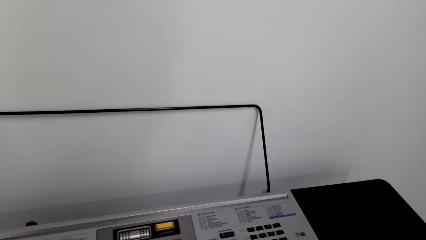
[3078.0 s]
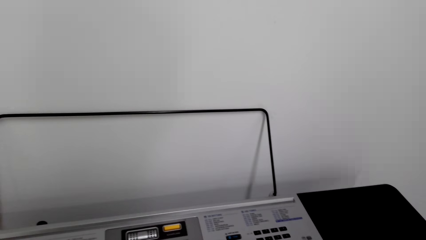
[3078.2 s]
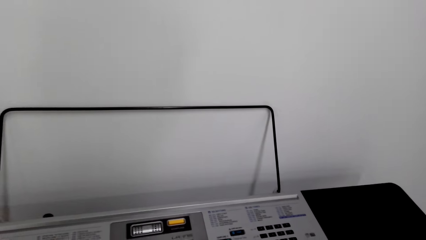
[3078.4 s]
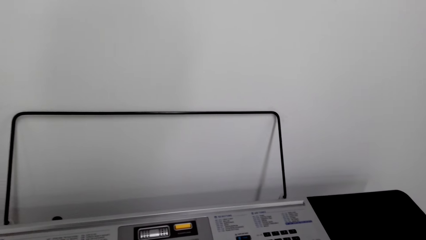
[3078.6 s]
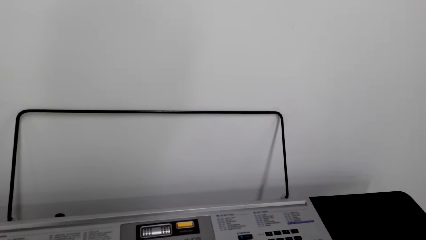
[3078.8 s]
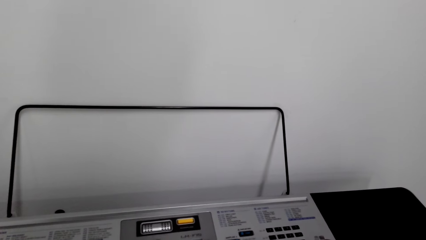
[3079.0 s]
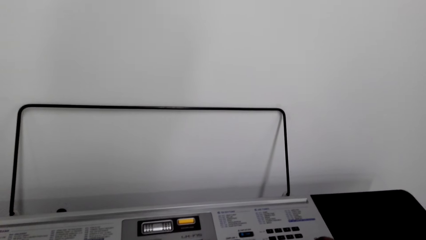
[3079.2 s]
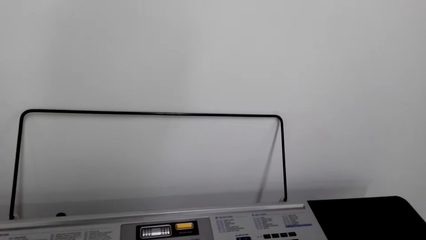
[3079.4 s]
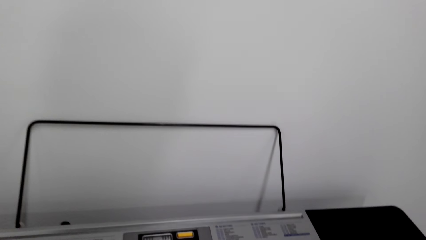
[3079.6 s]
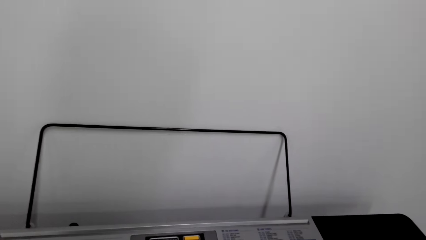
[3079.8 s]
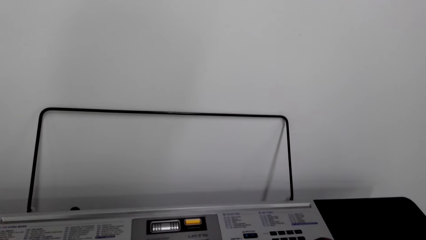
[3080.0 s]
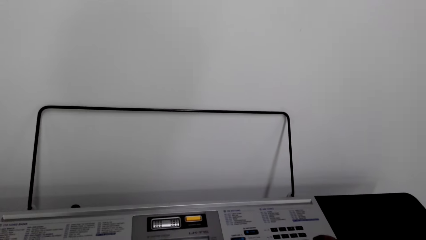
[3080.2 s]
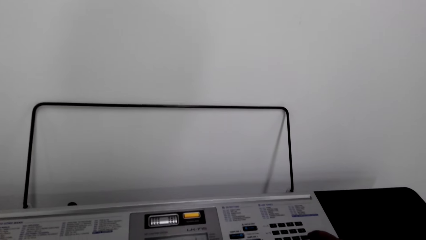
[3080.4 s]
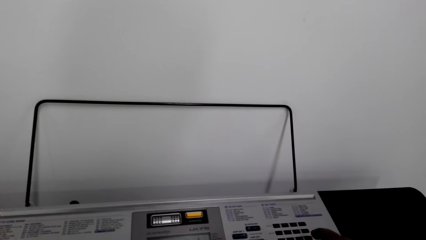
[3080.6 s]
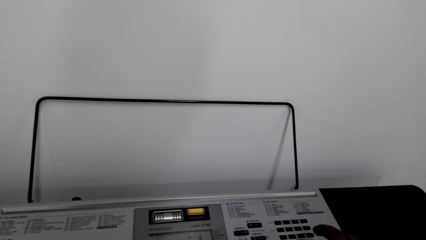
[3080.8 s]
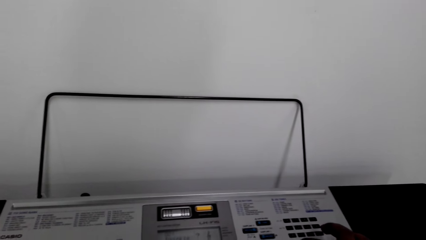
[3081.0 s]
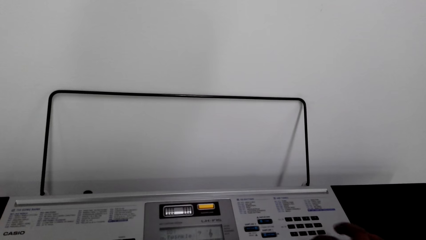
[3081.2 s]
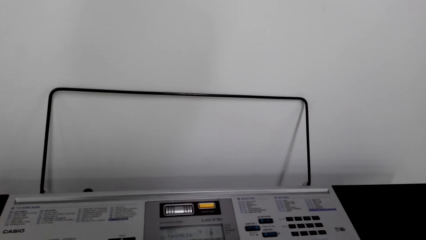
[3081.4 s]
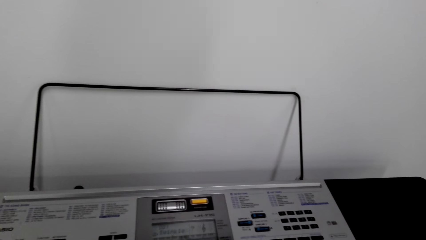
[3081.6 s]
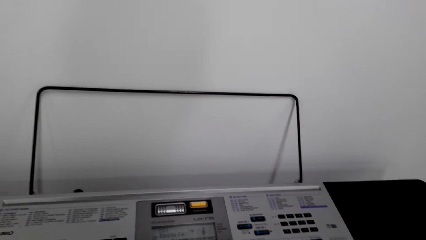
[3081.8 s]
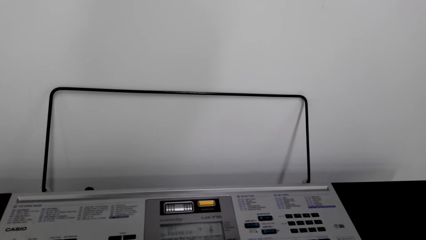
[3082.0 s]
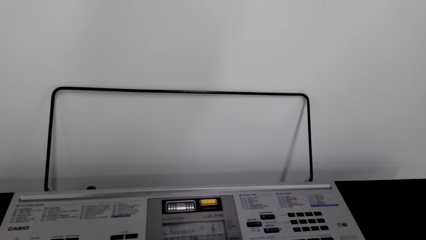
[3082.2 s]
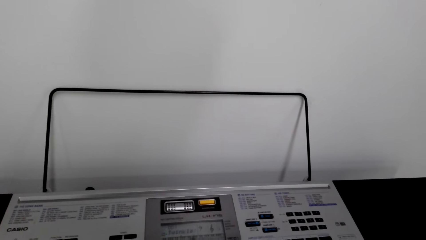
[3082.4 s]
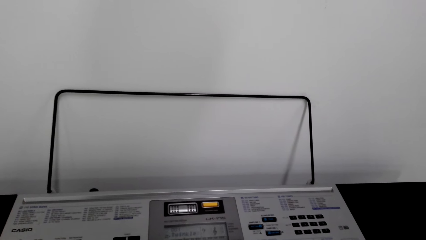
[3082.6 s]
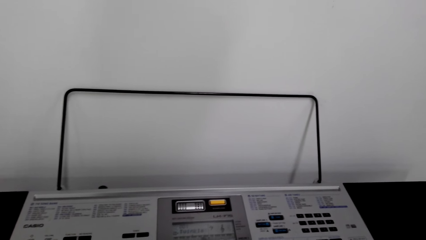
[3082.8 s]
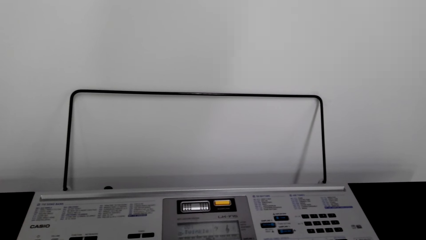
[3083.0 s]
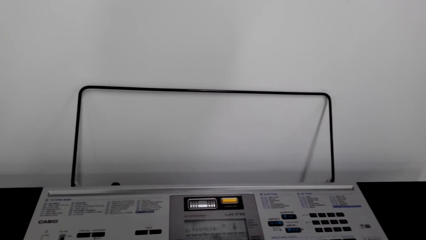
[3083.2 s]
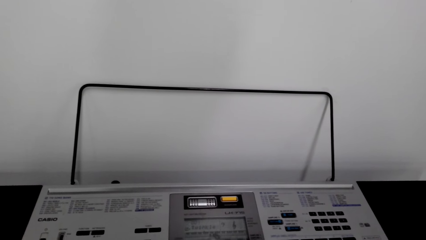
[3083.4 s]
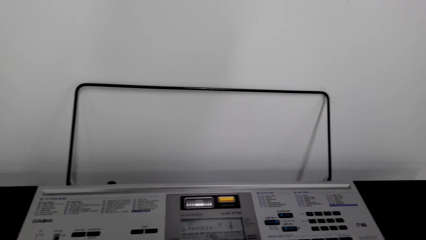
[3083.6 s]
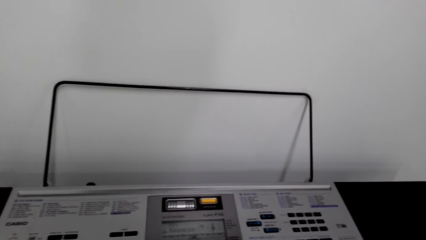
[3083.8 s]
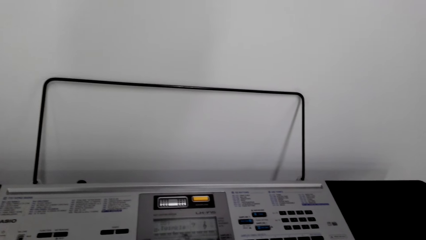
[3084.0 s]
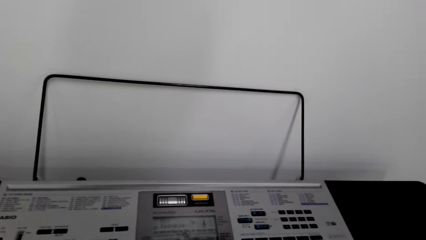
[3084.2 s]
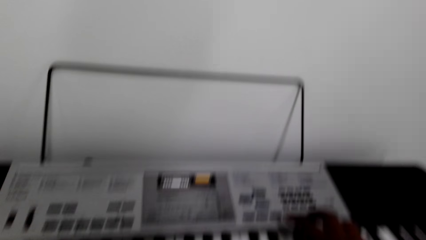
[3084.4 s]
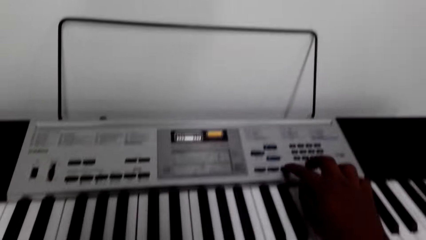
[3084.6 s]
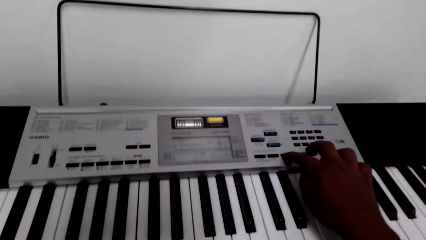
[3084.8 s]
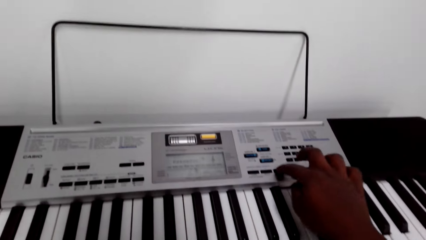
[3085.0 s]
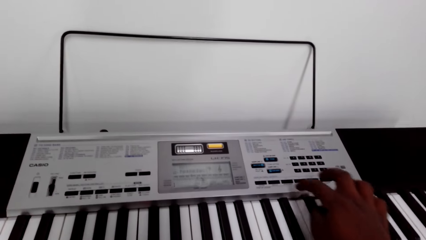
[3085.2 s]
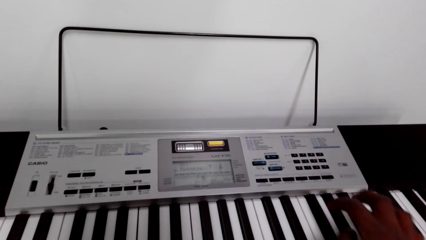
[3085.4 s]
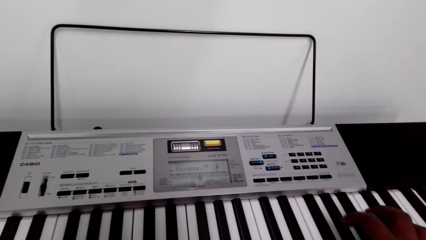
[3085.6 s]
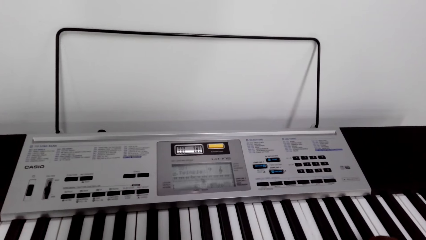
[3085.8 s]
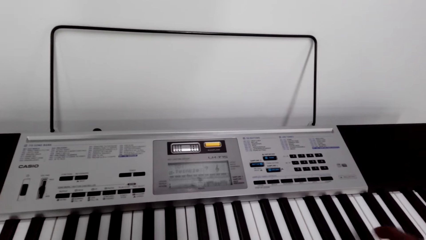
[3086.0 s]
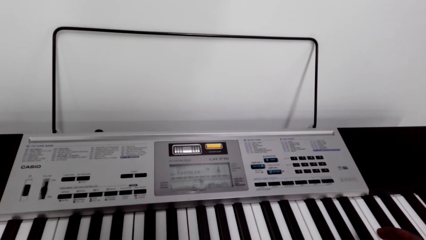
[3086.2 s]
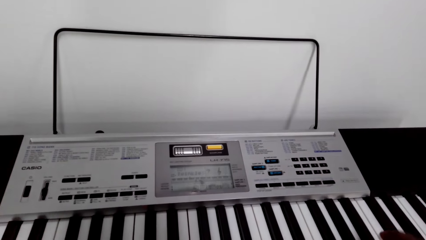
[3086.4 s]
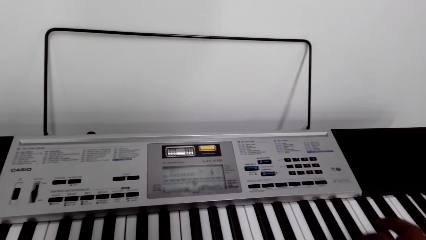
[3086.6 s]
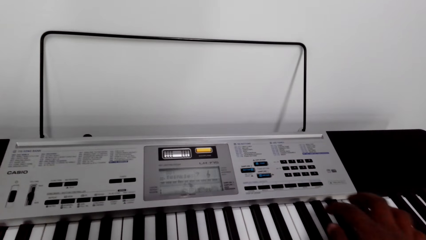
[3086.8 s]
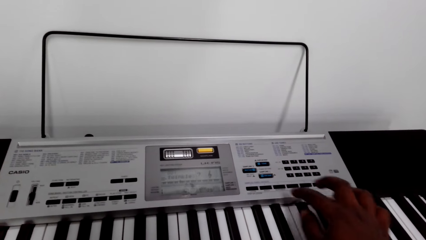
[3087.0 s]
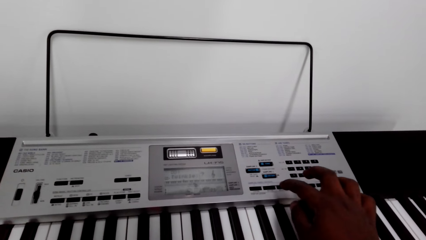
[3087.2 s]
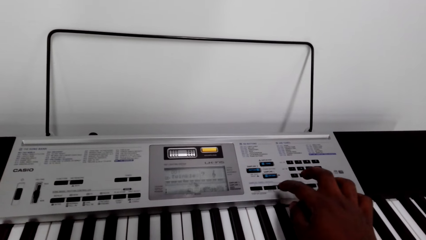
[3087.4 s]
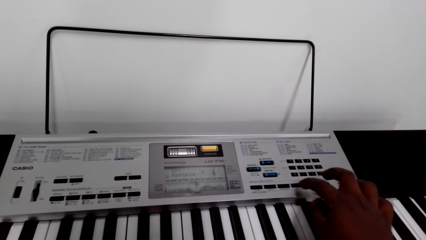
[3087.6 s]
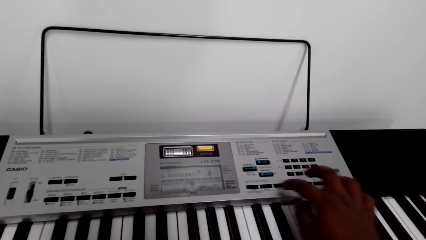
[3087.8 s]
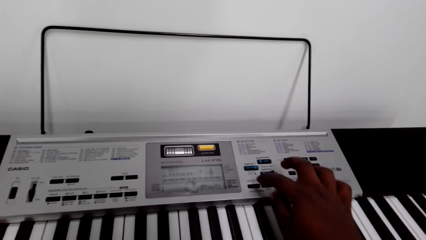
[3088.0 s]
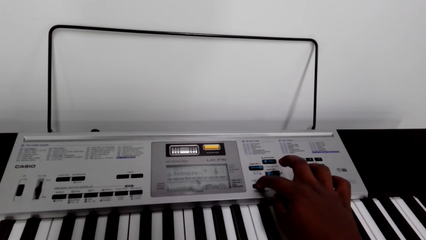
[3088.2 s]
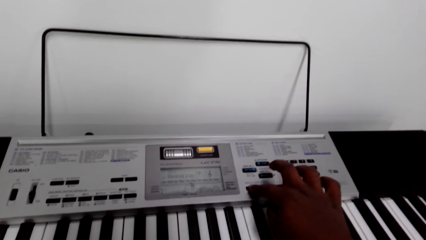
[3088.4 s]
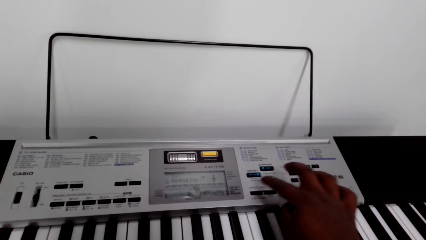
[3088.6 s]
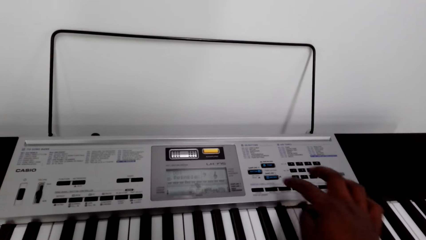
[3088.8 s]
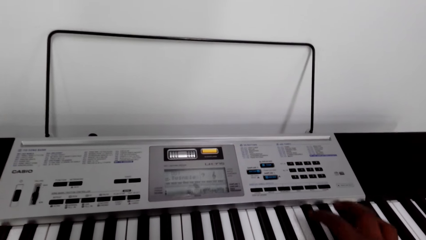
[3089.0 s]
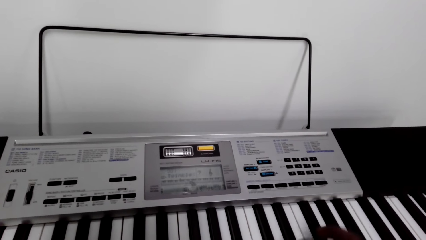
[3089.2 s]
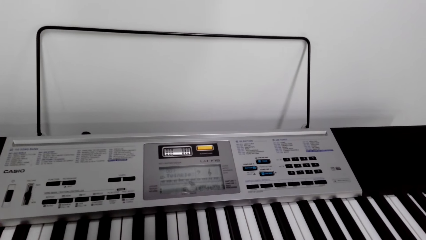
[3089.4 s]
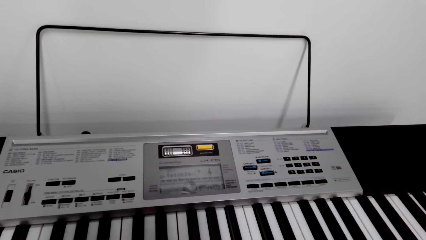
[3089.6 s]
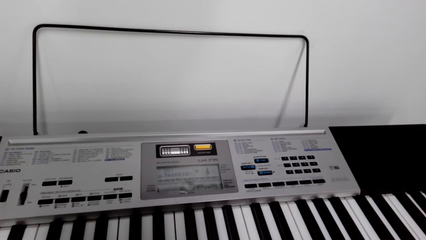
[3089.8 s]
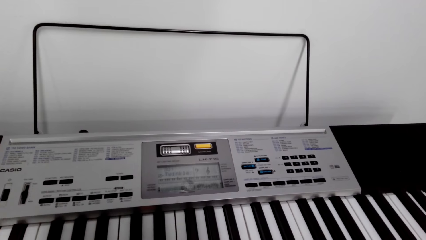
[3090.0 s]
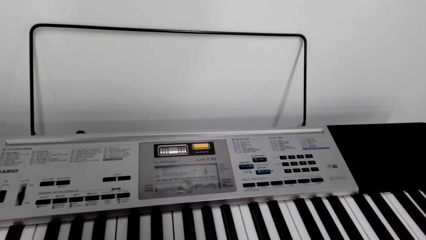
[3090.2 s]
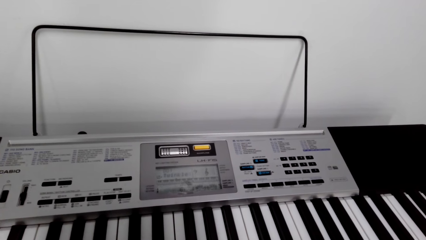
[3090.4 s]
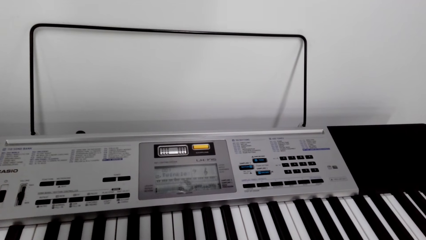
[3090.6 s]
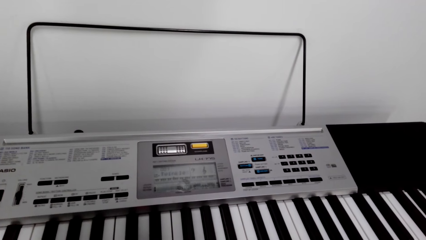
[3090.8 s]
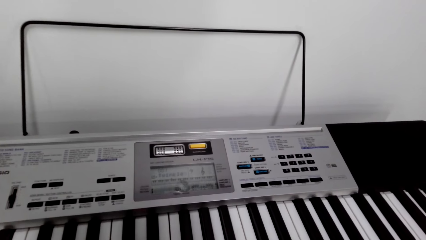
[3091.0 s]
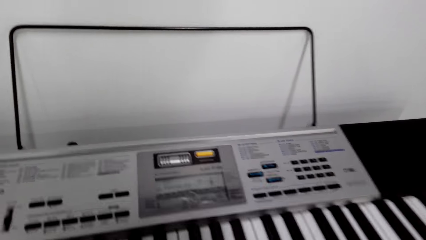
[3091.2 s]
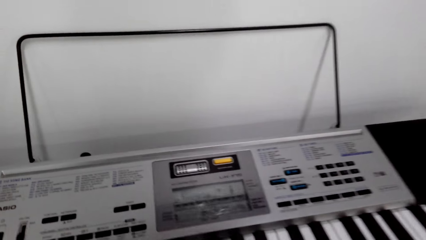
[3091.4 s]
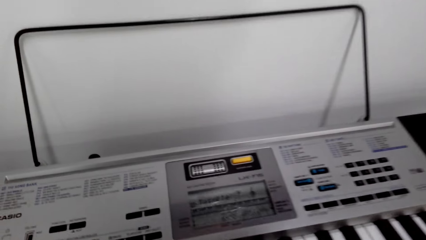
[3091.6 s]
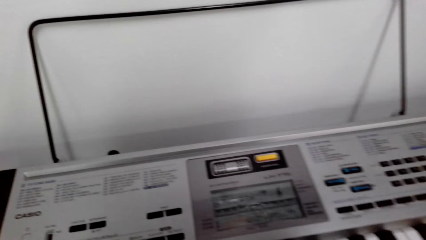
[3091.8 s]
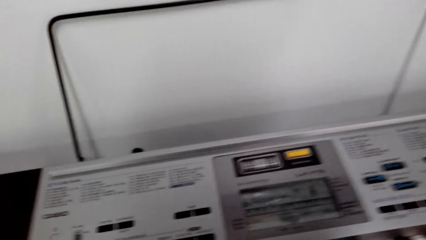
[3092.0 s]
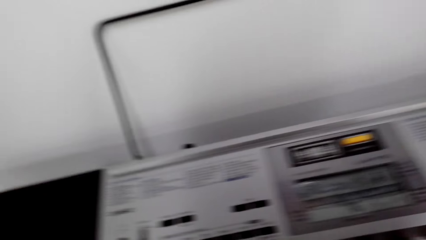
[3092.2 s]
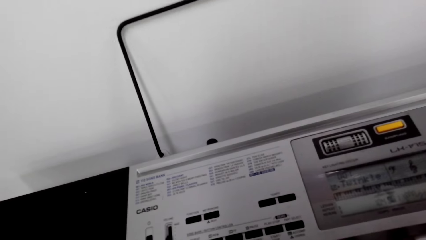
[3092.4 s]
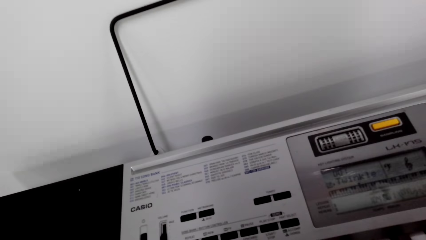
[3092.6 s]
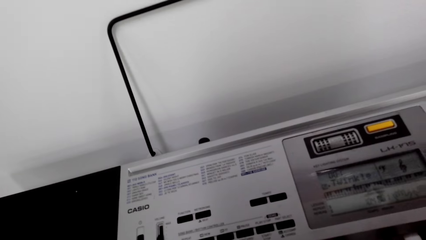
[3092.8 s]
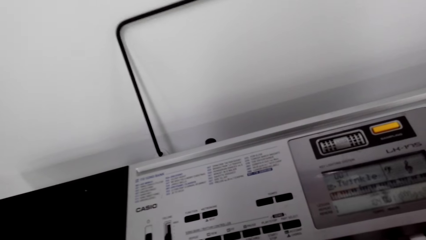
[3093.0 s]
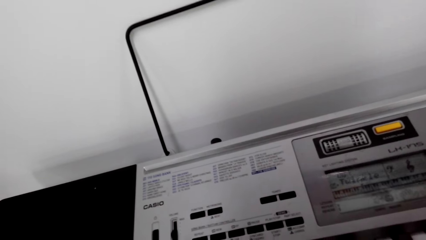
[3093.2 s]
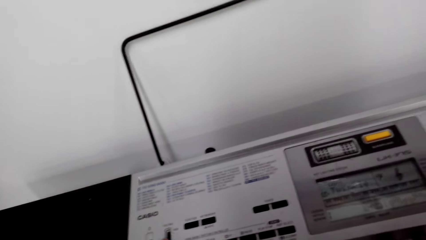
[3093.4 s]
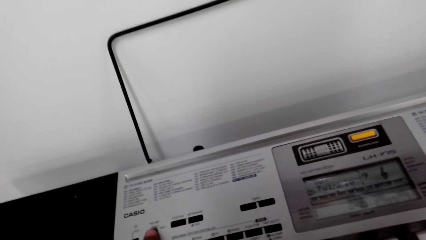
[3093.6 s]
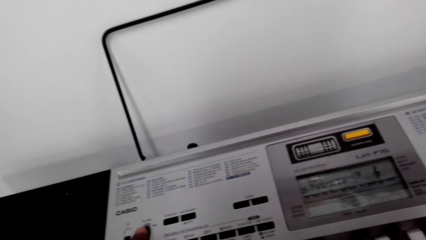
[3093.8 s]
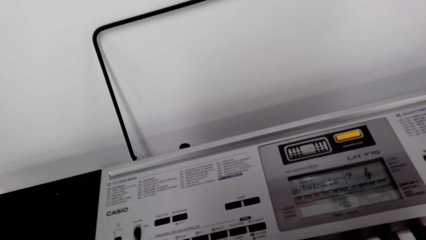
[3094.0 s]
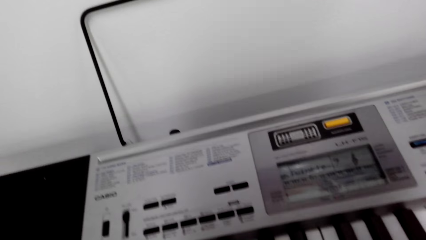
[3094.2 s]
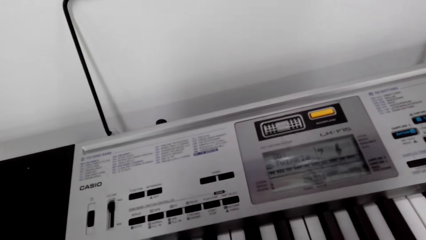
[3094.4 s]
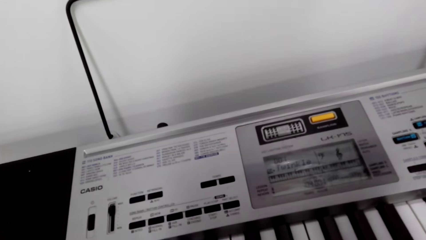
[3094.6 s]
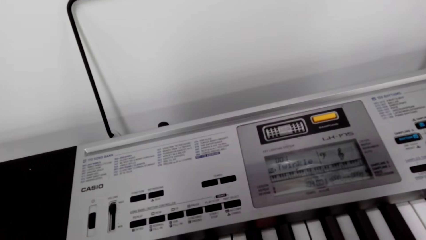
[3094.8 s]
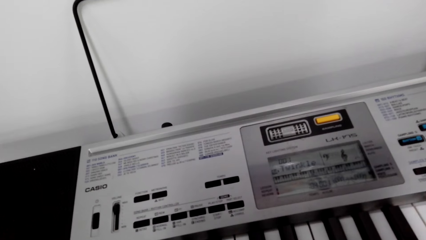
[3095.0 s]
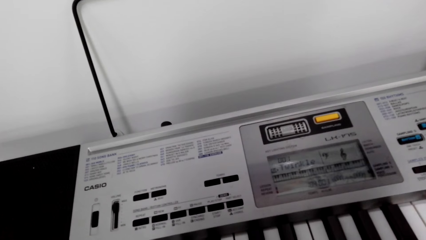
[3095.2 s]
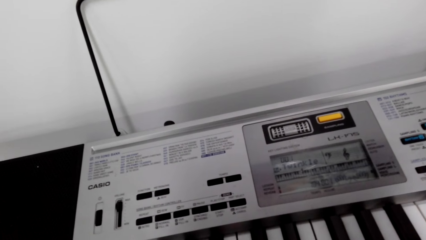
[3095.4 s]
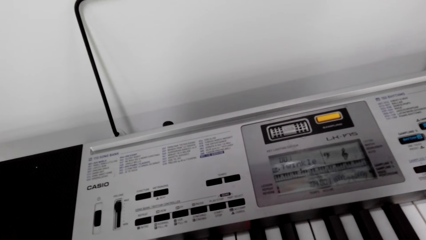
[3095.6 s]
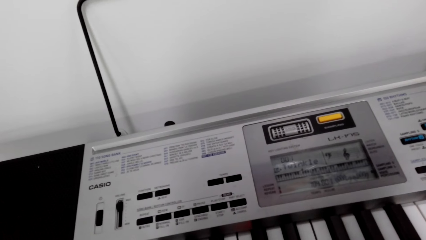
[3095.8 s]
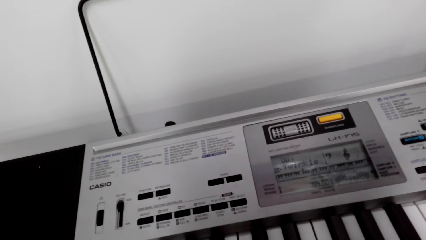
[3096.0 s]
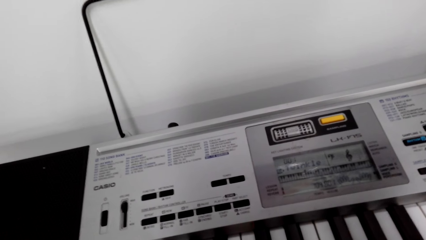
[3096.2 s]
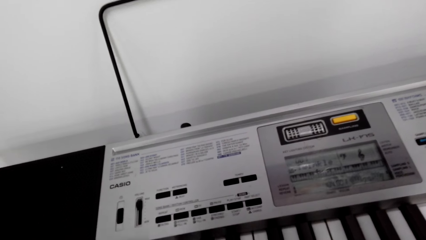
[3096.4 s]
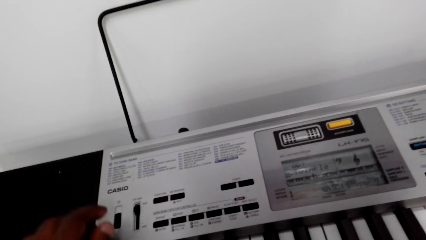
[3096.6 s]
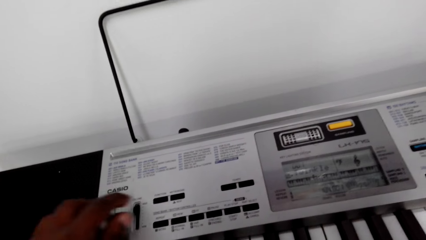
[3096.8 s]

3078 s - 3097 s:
The camera wearer sets the keyboard. They press a button on the piano. They press the keyboard. They press a button on the piano. They press it again.
